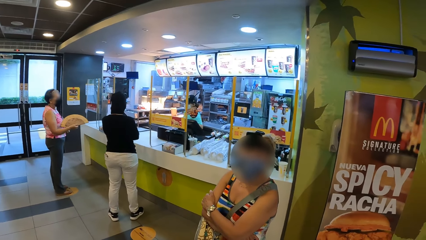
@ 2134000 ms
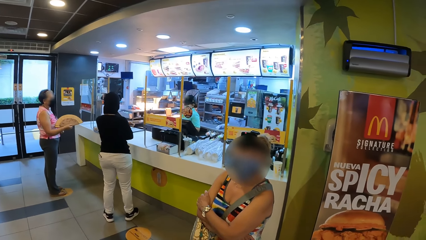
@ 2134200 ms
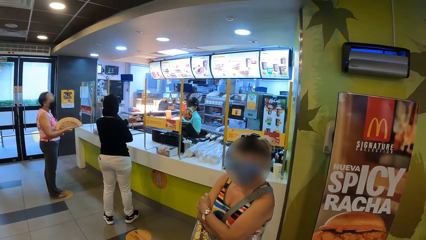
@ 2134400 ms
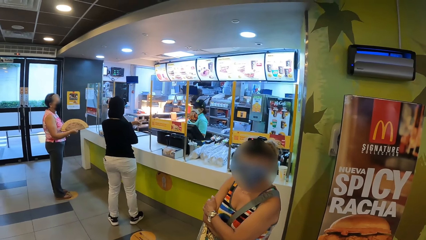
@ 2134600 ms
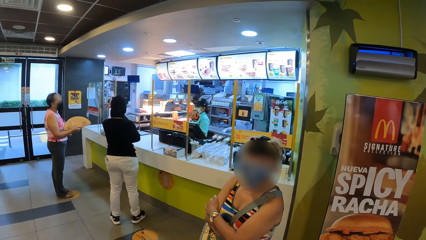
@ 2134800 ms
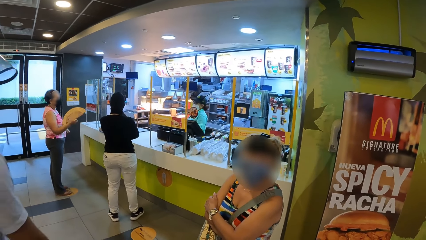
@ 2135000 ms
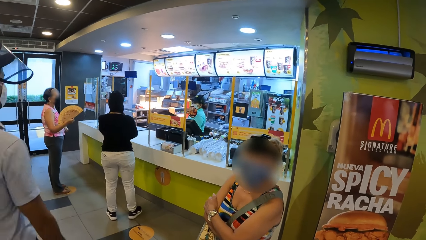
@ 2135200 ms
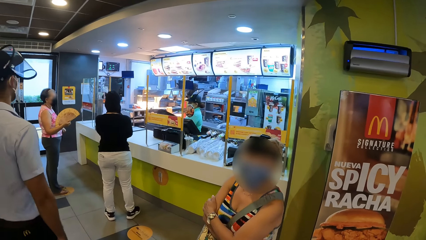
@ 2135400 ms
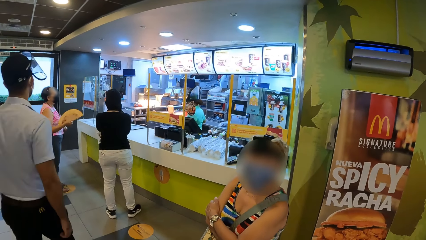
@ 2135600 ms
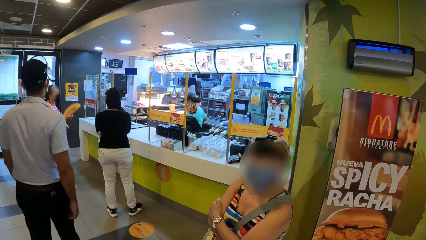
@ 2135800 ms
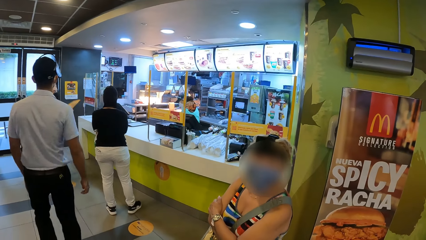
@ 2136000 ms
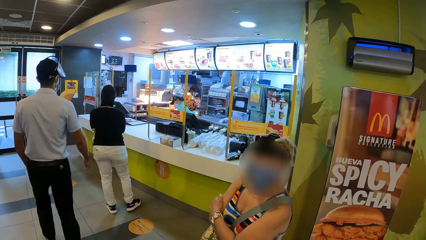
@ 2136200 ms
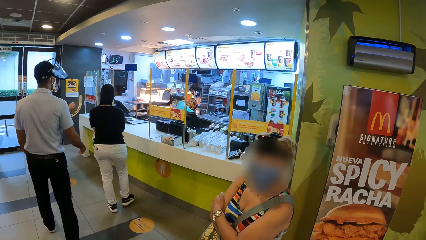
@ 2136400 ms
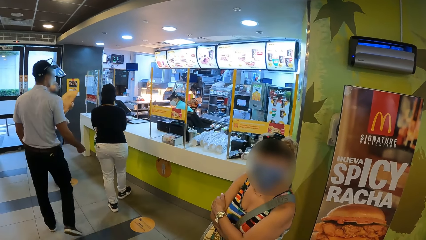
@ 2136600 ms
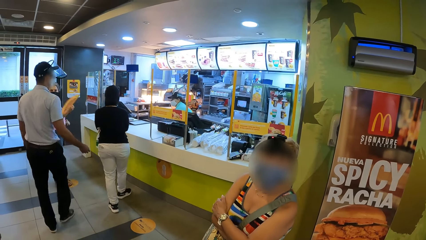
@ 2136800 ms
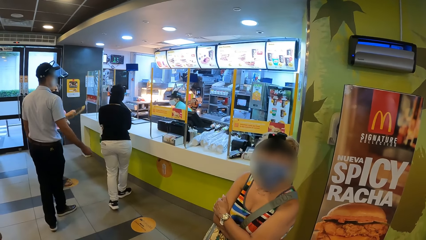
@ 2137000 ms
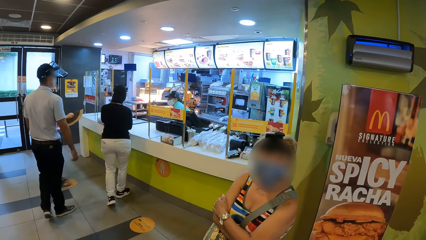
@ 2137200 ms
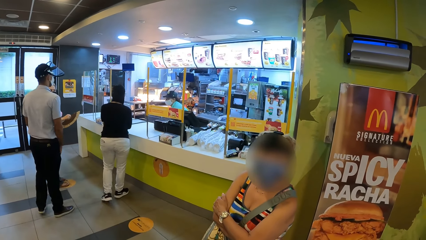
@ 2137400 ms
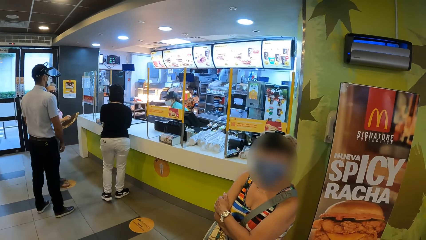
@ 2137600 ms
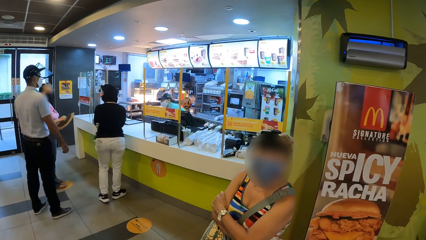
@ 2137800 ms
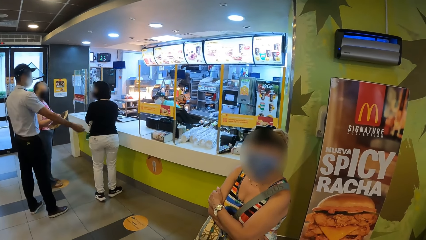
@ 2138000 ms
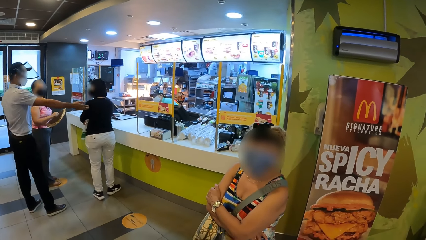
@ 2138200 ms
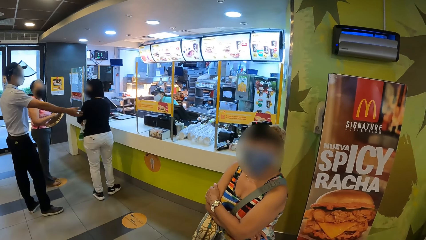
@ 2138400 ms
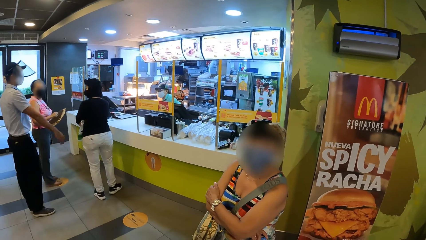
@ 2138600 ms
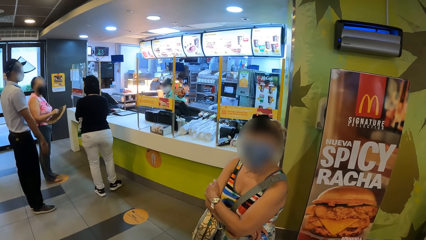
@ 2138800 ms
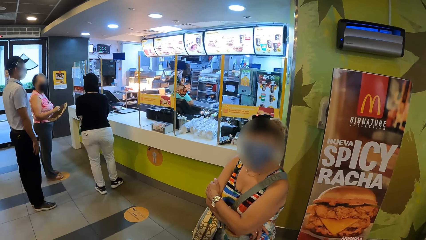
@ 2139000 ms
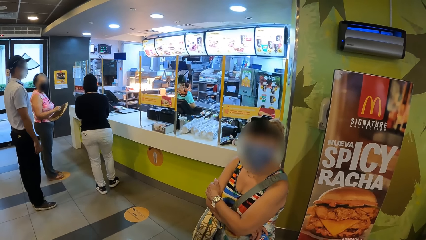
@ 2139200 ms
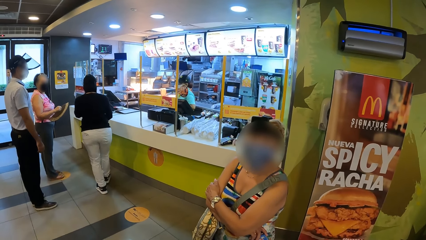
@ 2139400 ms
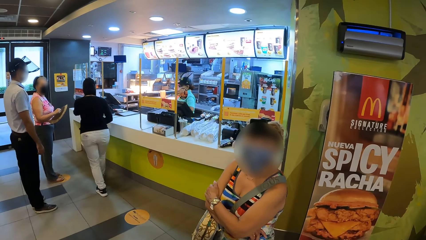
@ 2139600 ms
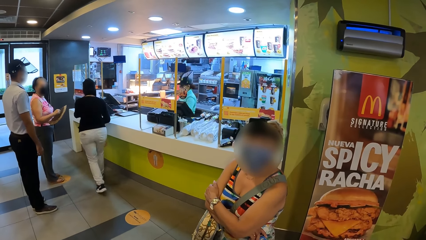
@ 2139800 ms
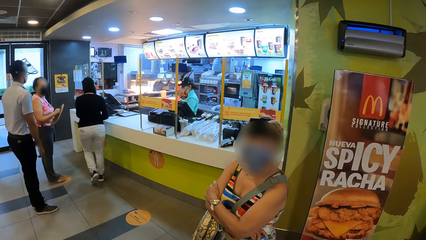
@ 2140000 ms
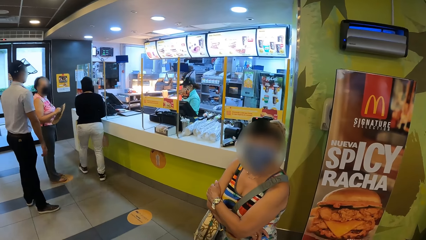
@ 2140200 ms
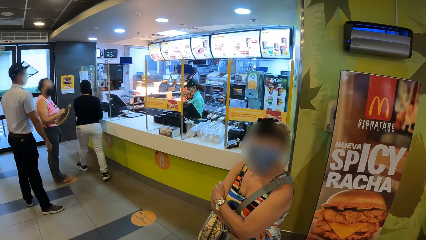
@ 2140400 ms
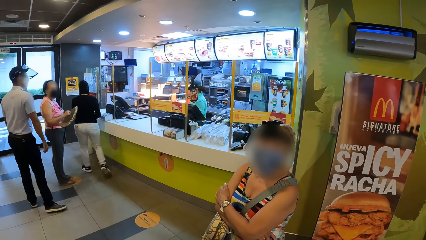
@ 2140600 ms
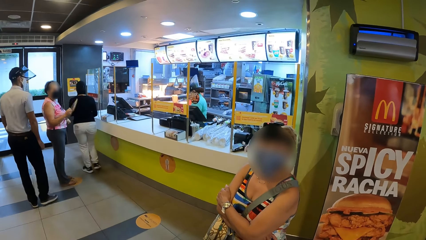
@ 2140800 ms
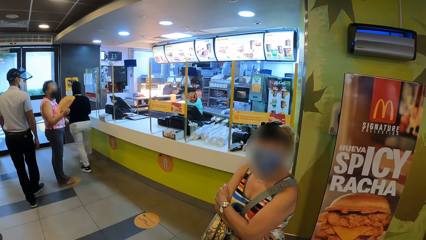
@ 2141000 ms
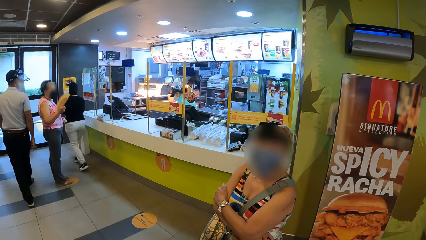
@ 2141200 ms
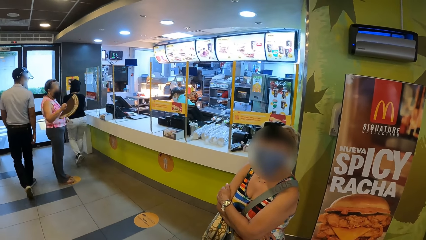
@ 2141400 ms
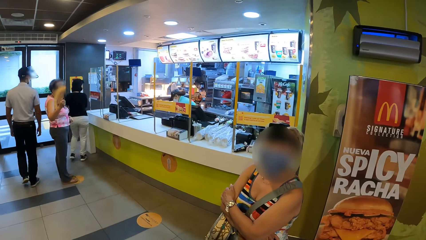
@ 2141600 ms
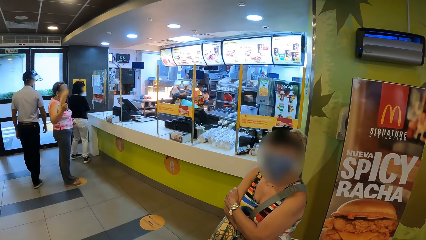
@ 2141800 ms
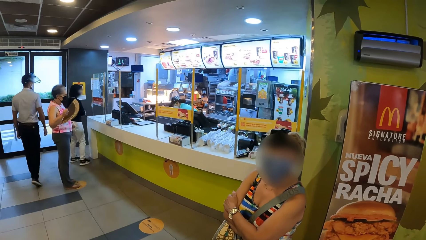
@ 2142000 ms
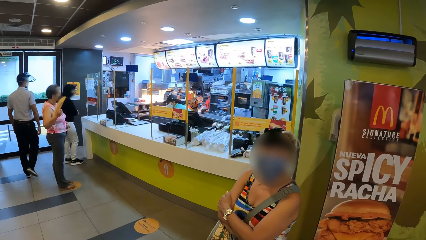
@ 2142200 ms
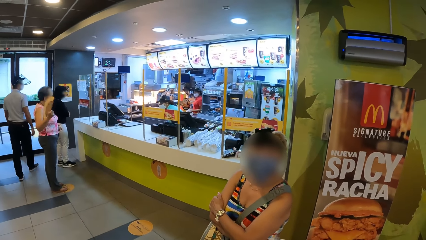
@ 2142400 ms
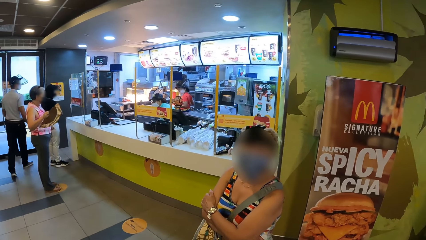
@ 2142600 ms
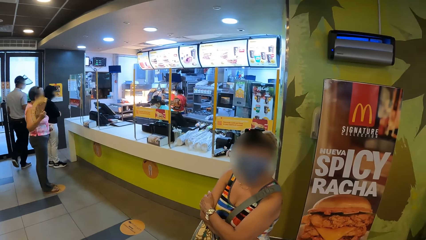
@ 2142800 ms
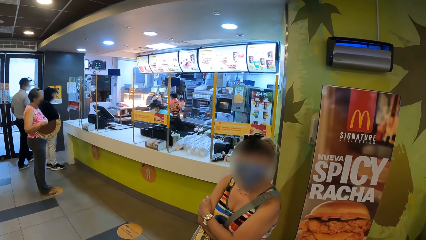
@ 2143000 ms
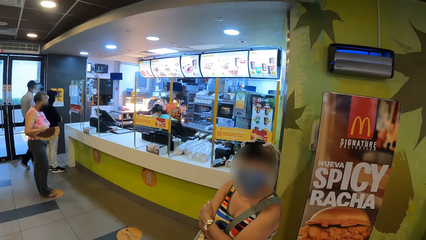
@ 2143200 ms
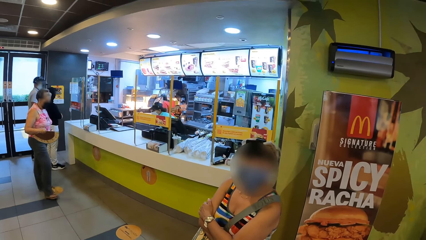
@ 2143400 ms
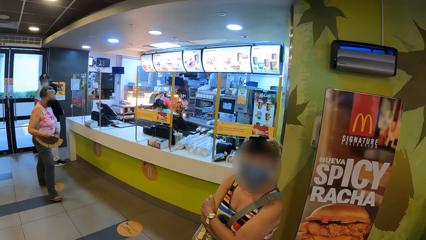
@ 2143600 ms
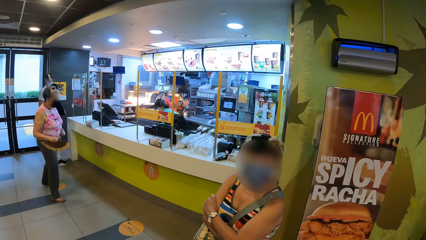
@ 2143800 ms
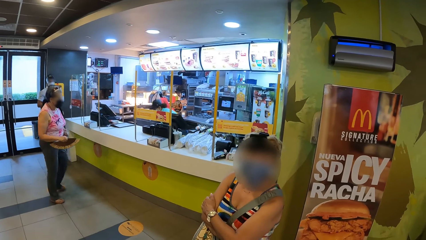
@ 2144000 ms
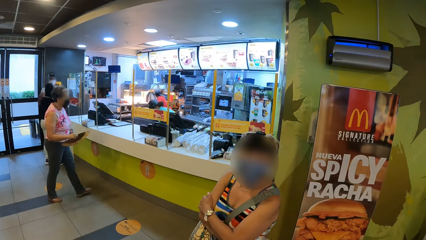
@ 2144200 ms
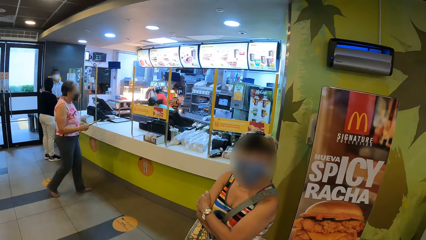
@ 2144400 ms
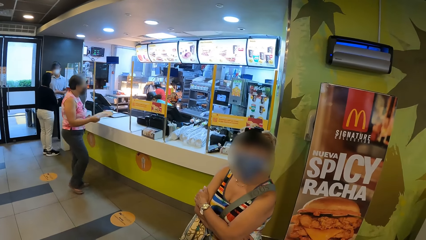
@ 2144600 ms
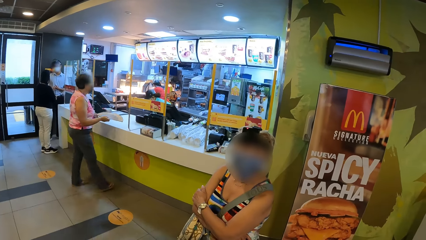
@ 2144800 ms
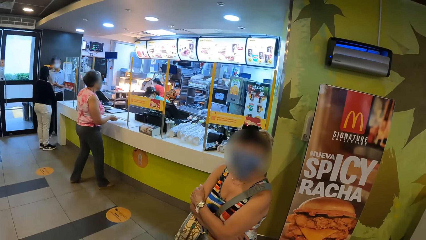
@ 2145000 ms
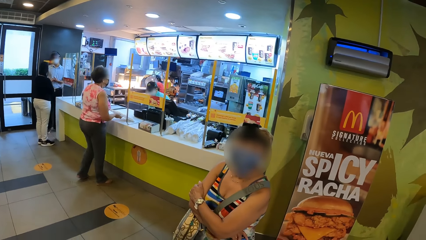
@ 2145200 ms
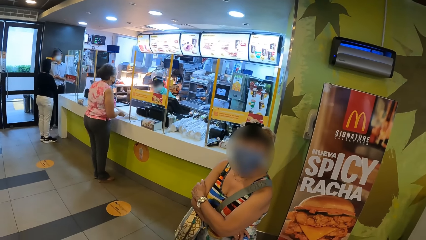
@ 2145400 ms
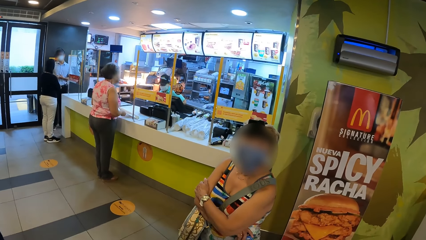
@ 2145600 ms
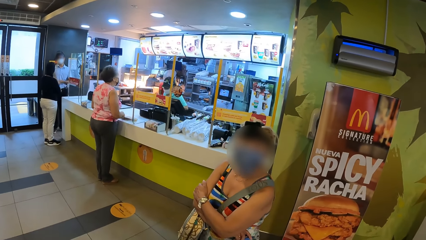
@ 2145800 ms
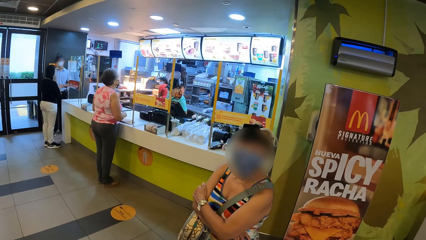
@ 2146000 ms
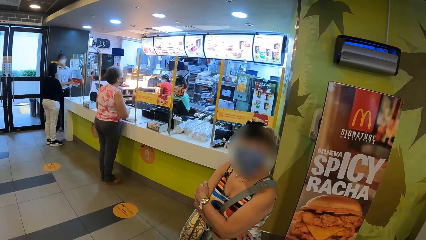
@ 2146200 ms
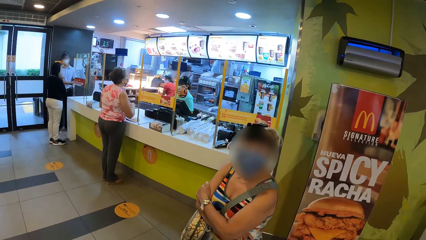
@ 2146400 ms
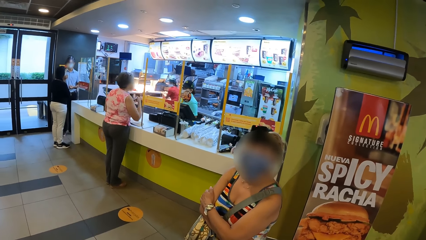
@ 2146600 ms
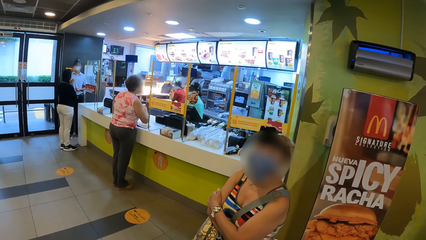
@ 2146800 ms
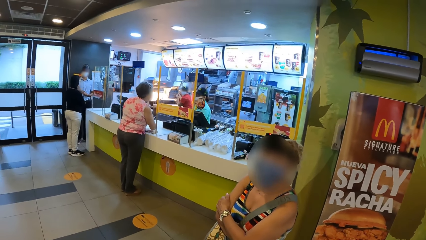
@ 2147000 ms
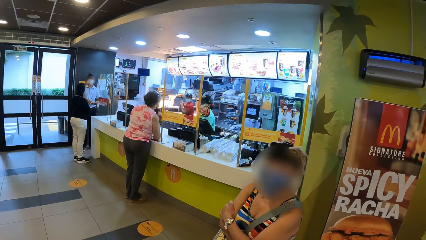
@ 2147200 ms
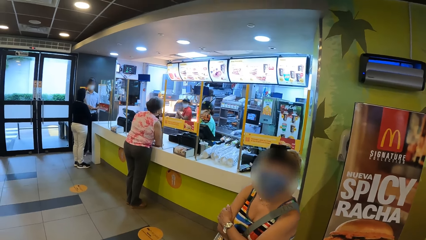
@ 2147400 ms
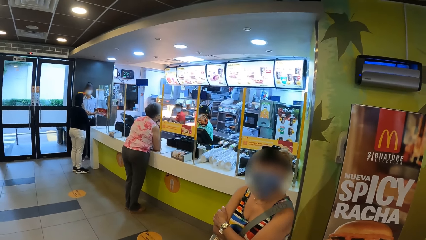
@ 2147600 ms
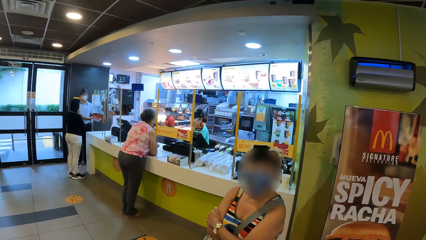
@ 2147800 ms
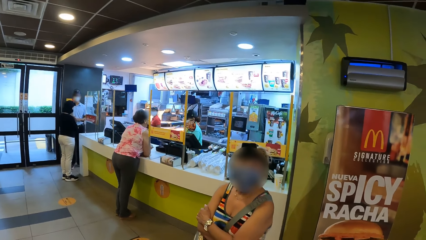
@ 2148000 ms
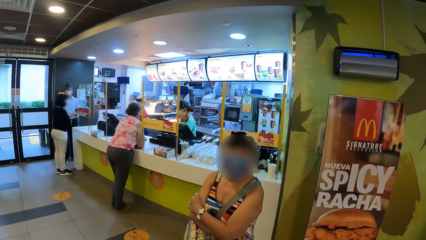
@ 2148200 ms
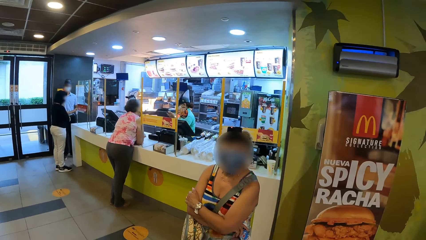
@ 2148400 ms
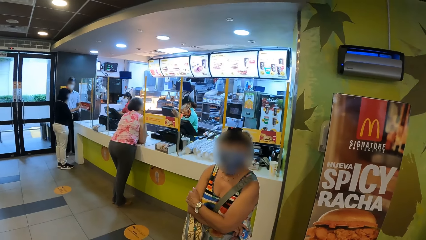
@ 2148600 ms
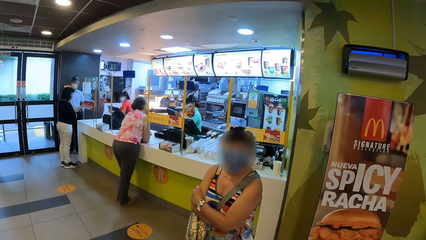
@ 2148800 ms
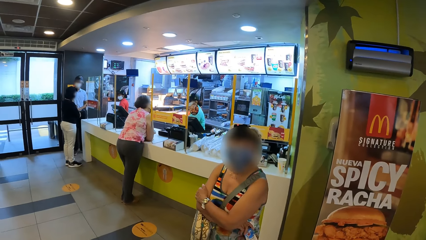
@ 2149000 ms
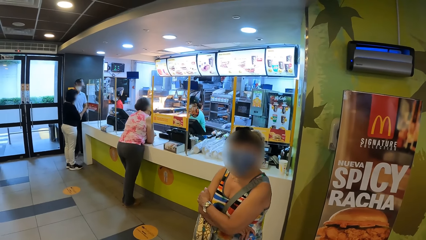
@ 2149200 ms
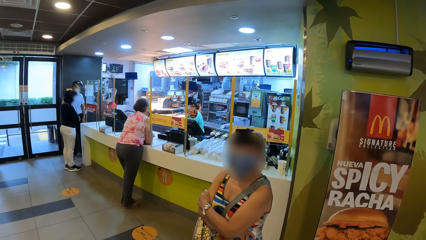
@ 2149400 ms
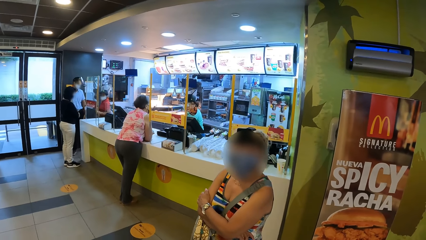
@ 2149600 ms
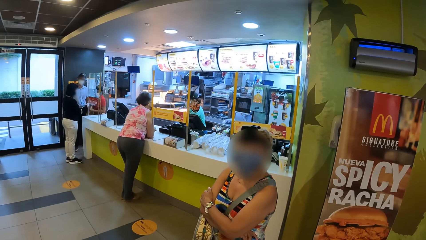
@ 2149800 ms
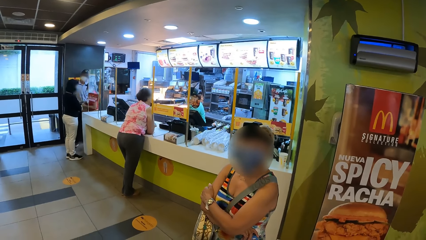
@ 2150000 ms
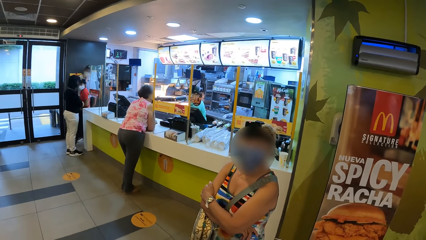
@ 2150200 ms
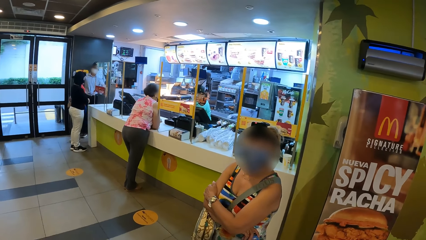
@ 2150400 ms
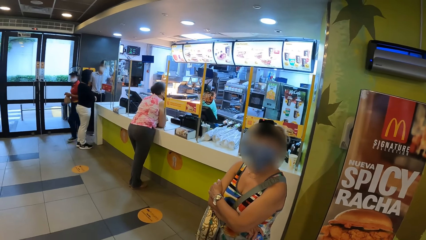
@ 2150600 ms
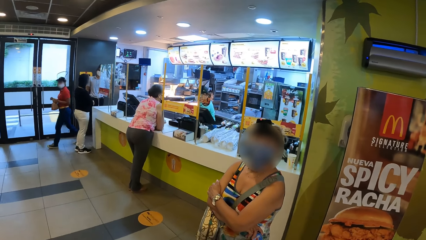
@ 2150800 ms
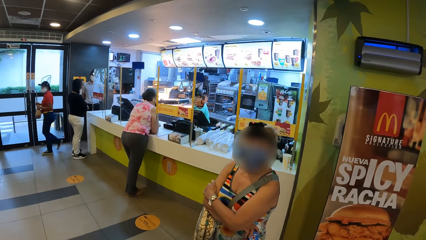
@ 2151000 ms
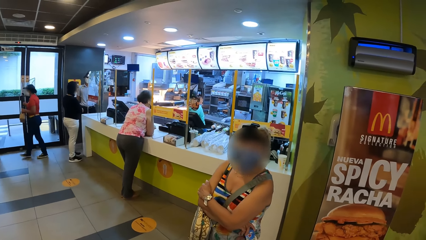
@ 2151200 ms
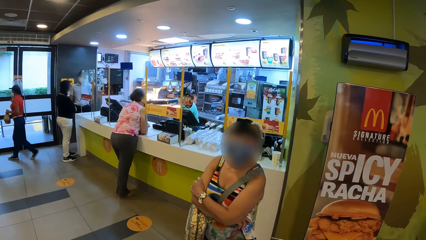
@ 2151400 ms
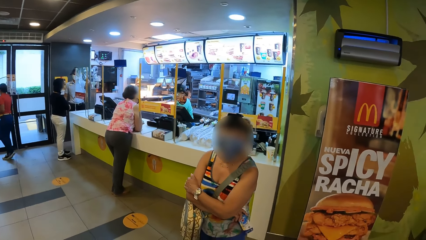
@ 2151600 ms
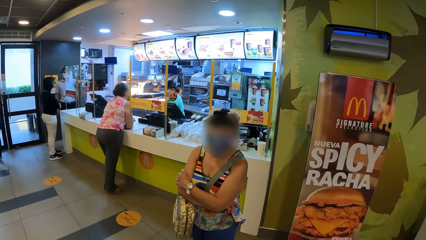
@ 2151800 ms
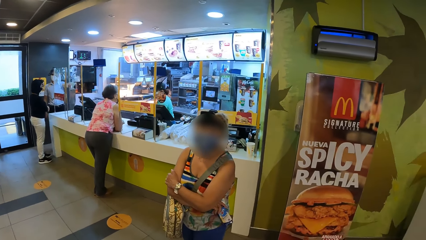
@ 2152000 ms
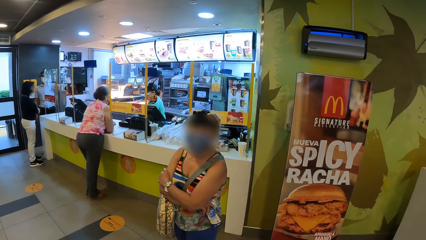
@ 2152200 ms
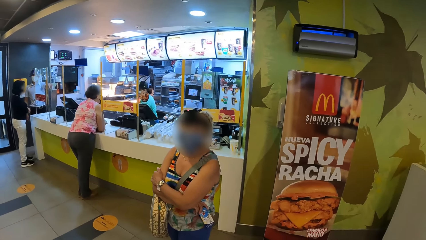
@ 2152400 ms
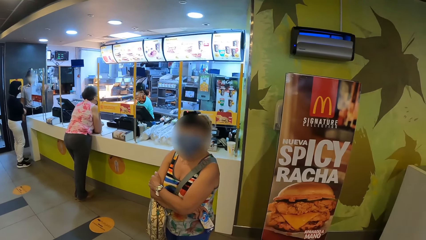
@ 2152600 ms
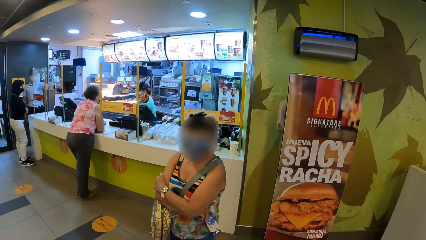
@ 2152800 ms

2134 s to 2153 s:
A person fans herself. Another person walks around. The first person fans herself and walks to the counter. The camera wearer looks around.
